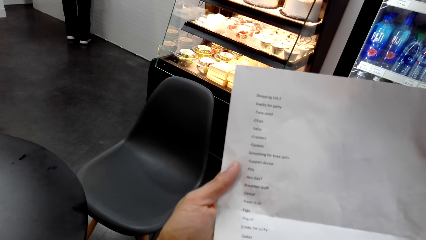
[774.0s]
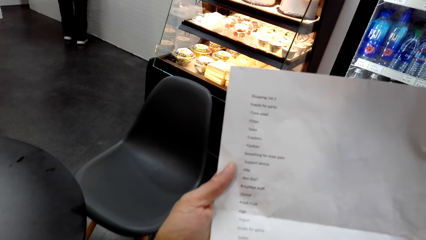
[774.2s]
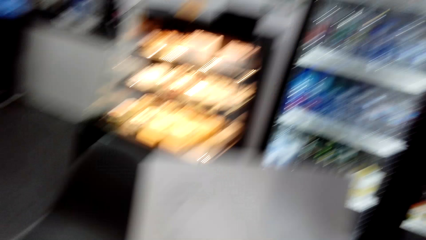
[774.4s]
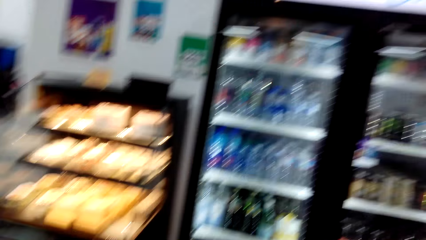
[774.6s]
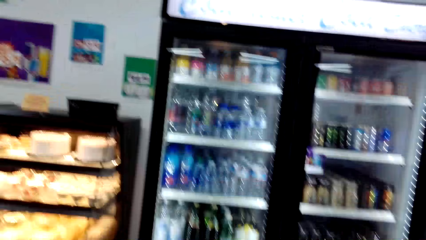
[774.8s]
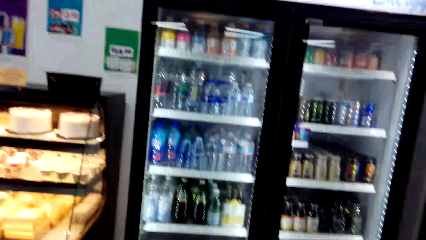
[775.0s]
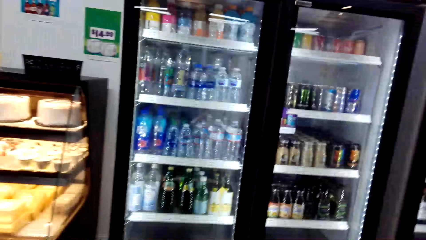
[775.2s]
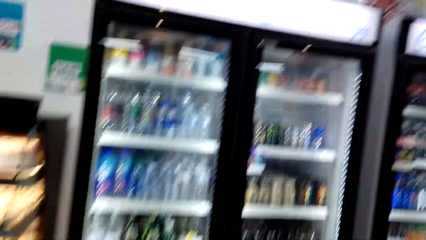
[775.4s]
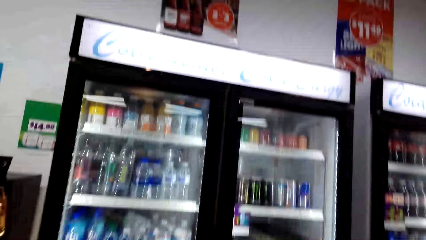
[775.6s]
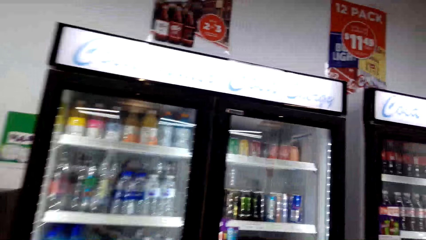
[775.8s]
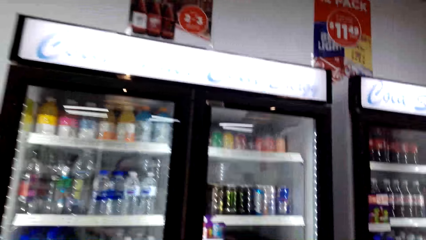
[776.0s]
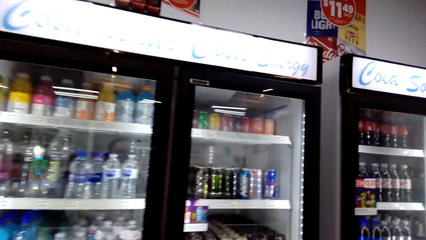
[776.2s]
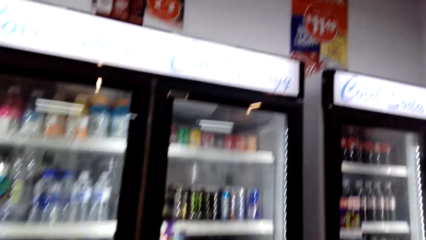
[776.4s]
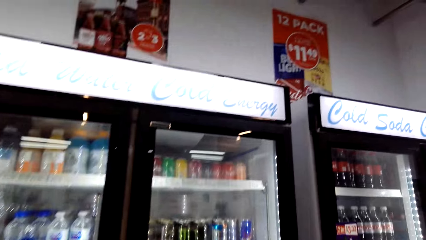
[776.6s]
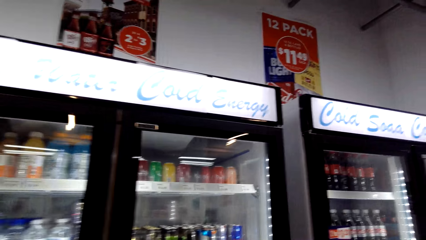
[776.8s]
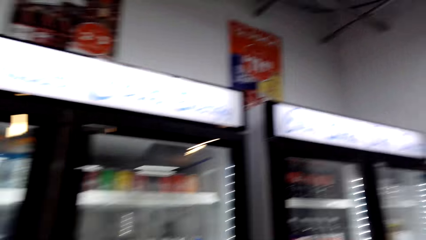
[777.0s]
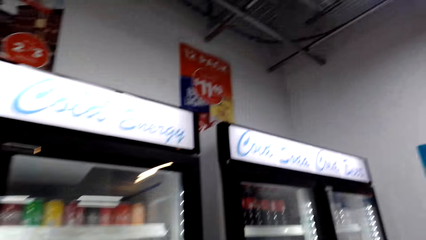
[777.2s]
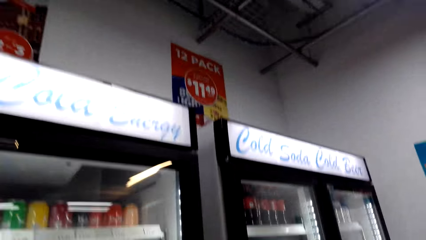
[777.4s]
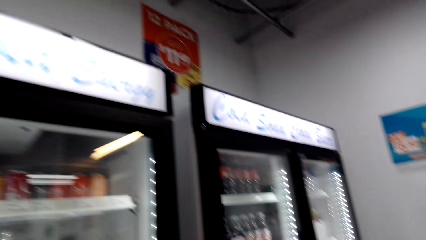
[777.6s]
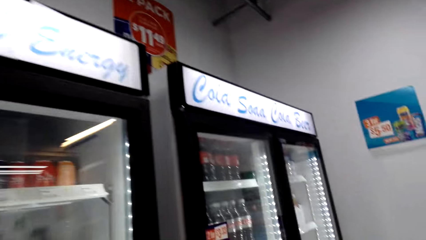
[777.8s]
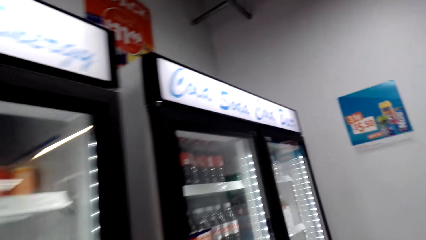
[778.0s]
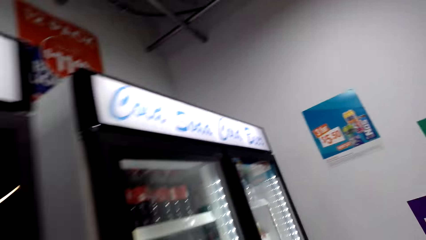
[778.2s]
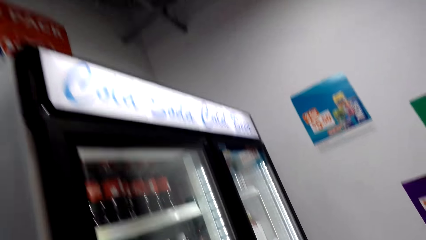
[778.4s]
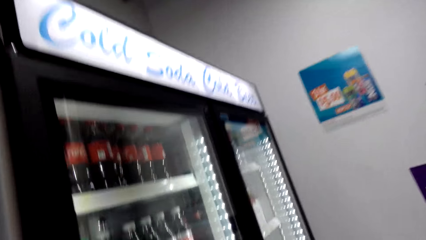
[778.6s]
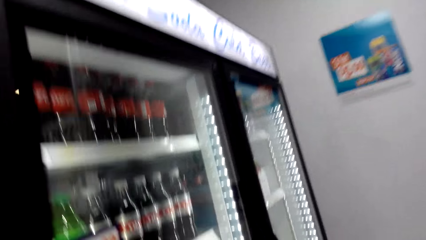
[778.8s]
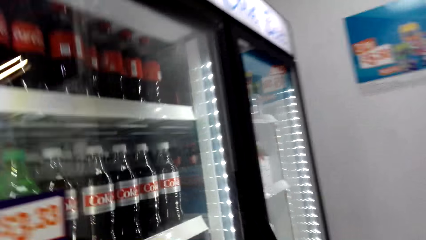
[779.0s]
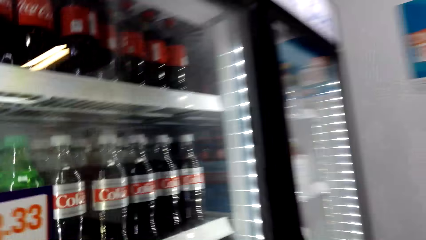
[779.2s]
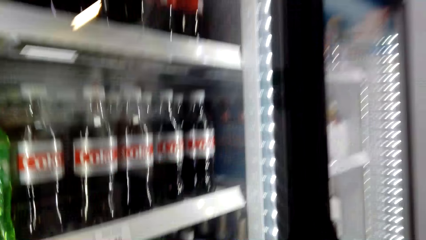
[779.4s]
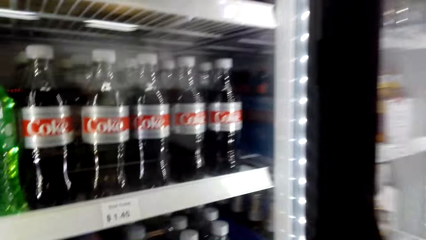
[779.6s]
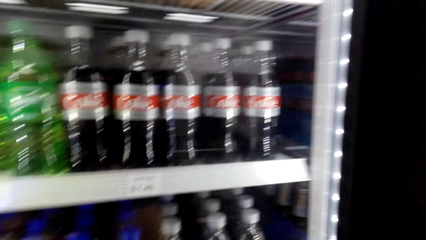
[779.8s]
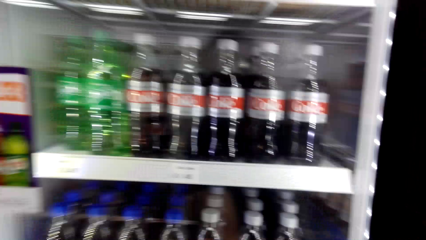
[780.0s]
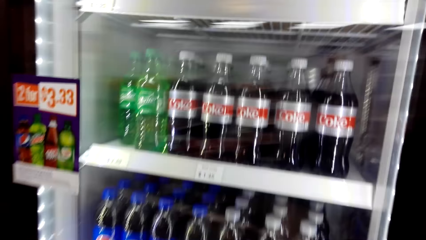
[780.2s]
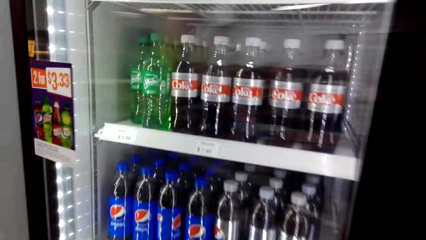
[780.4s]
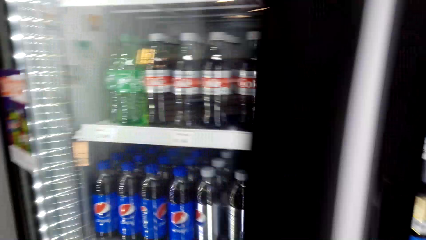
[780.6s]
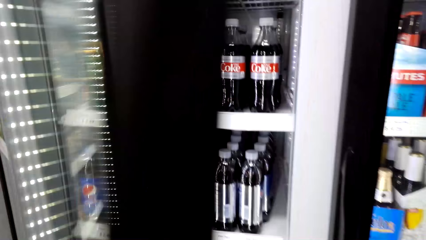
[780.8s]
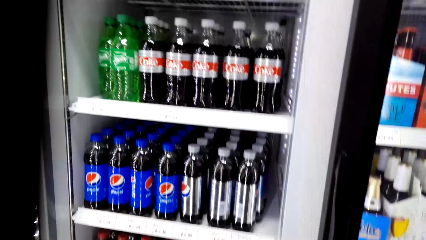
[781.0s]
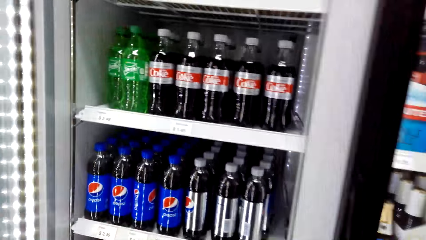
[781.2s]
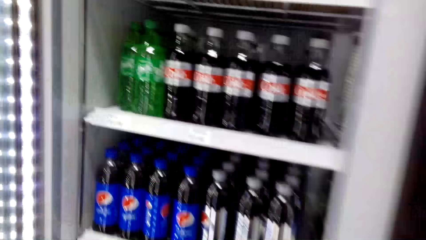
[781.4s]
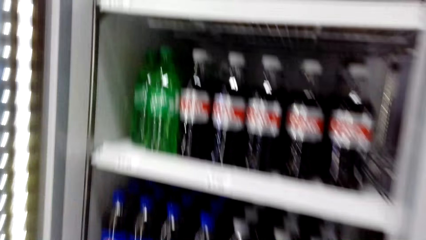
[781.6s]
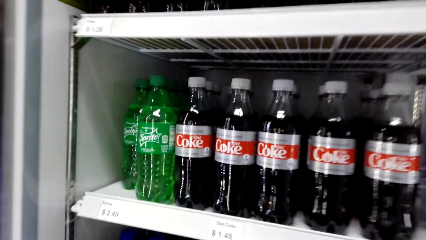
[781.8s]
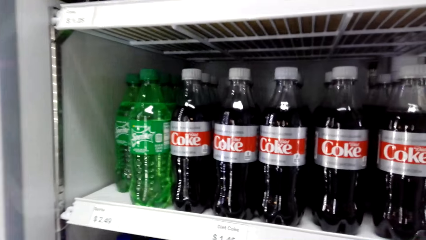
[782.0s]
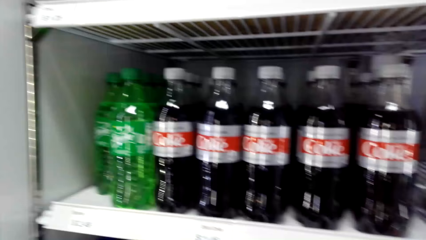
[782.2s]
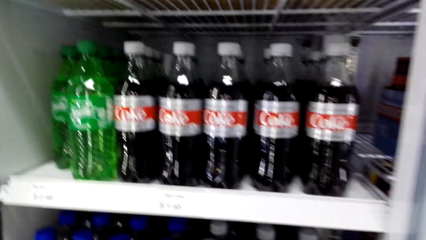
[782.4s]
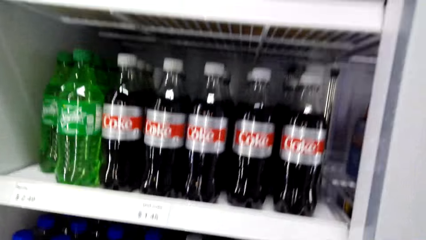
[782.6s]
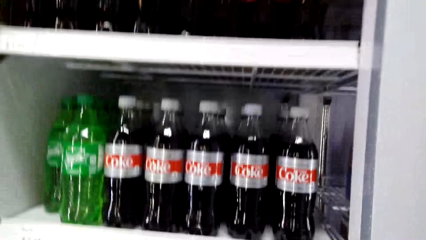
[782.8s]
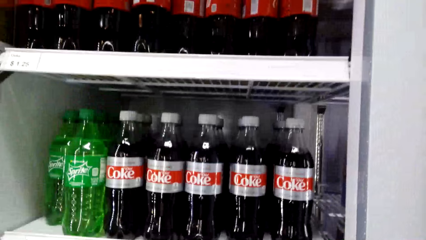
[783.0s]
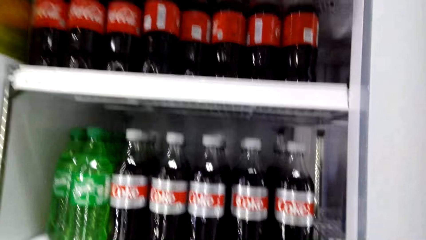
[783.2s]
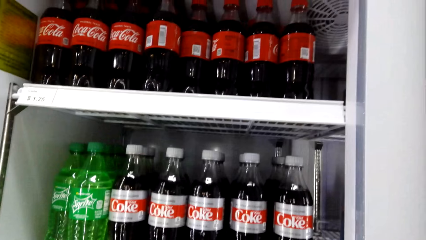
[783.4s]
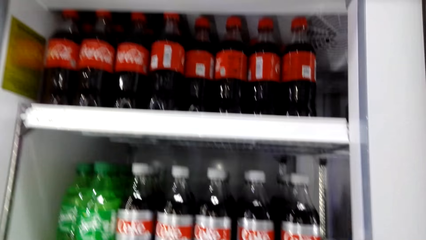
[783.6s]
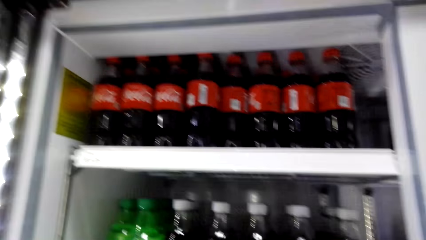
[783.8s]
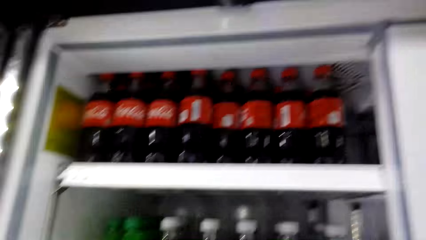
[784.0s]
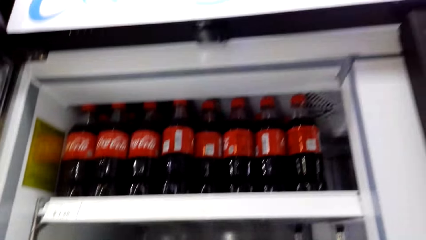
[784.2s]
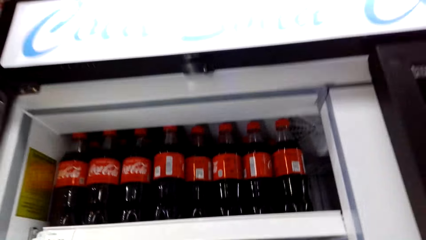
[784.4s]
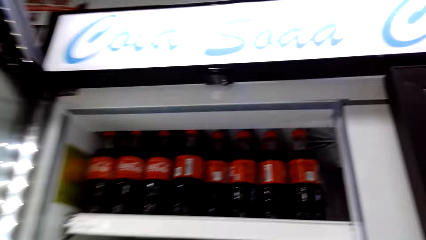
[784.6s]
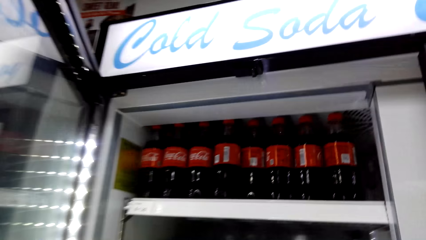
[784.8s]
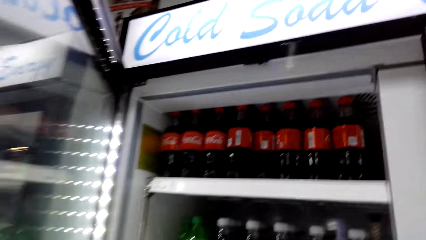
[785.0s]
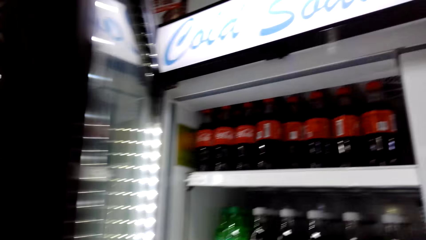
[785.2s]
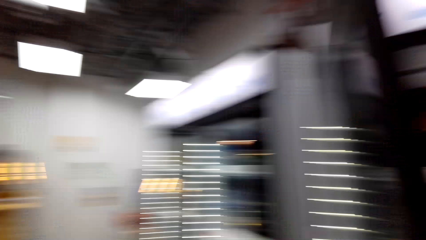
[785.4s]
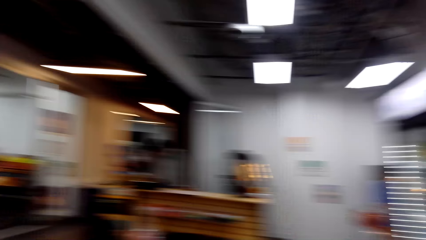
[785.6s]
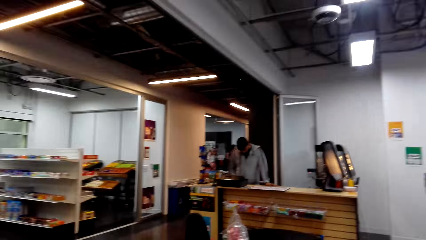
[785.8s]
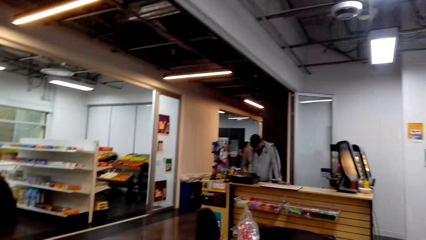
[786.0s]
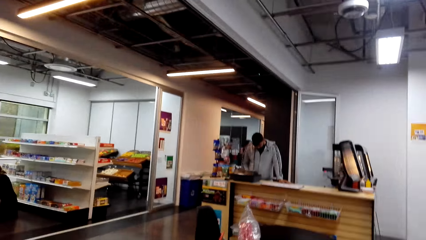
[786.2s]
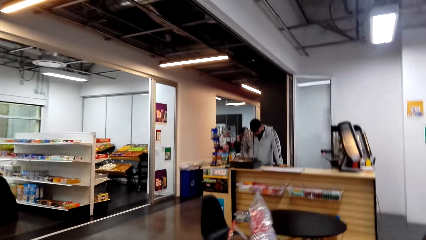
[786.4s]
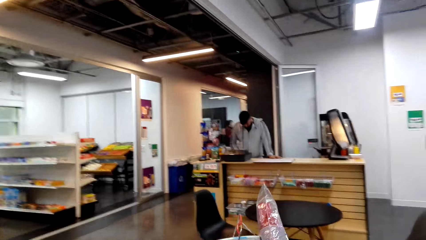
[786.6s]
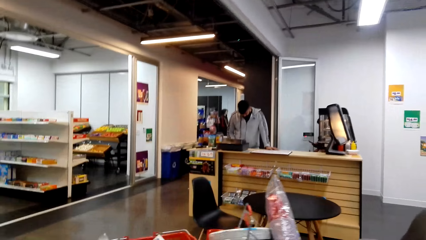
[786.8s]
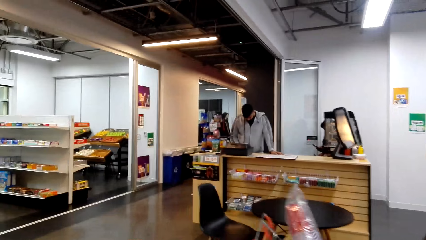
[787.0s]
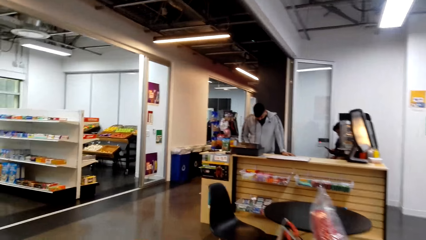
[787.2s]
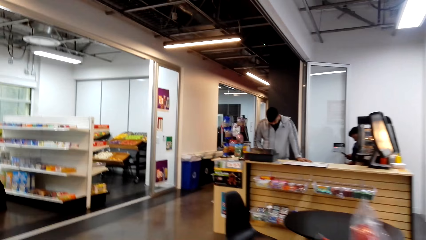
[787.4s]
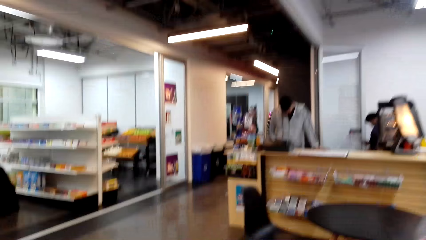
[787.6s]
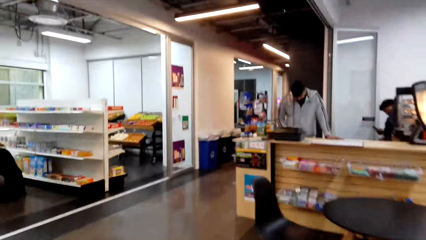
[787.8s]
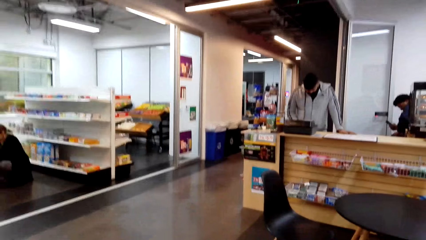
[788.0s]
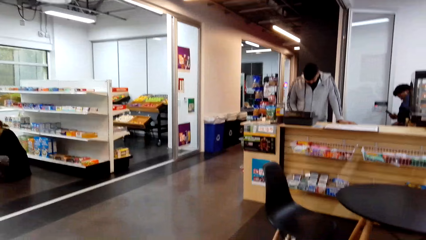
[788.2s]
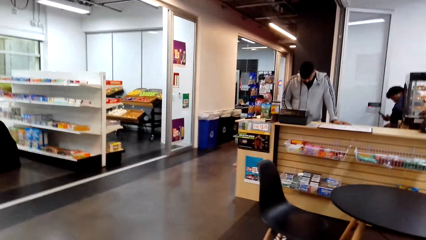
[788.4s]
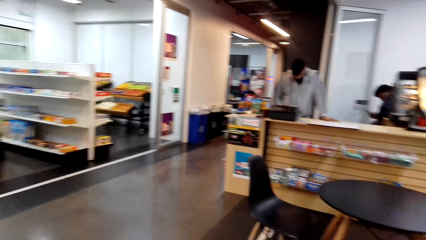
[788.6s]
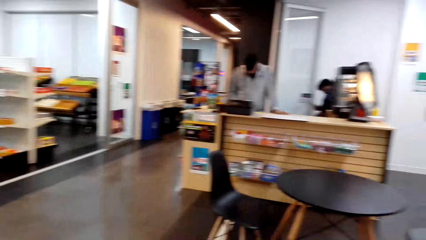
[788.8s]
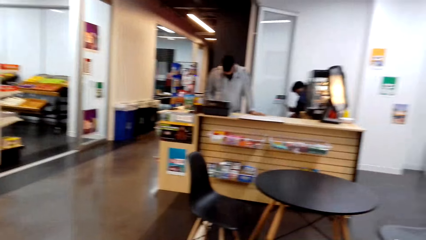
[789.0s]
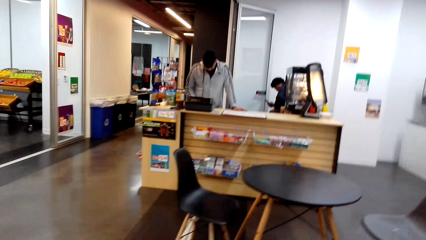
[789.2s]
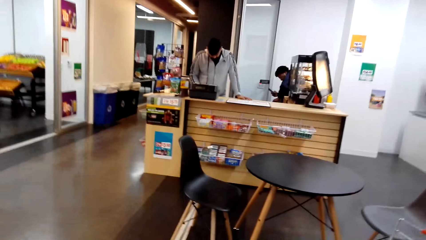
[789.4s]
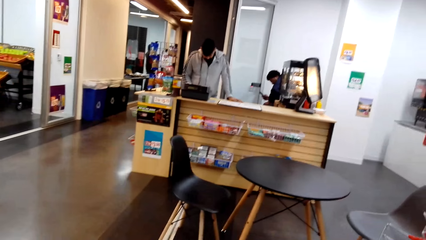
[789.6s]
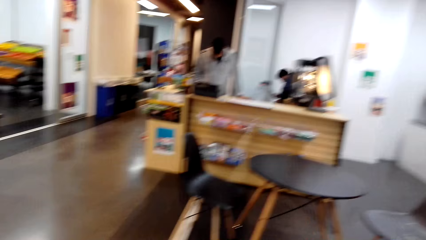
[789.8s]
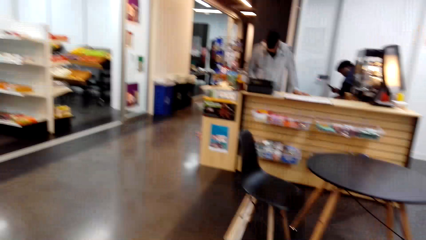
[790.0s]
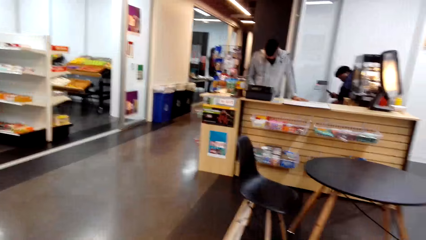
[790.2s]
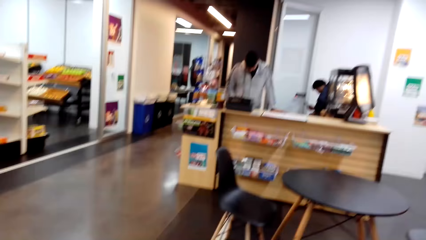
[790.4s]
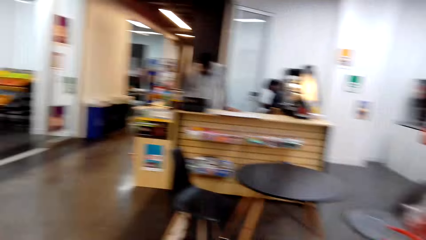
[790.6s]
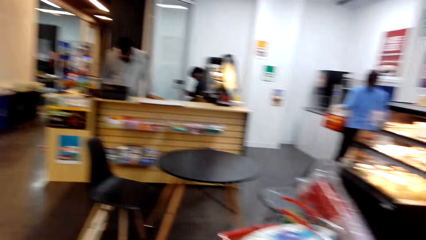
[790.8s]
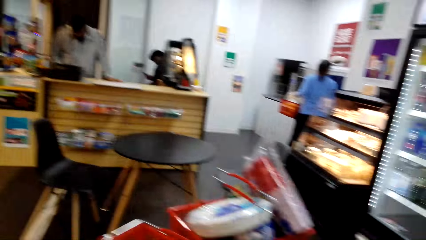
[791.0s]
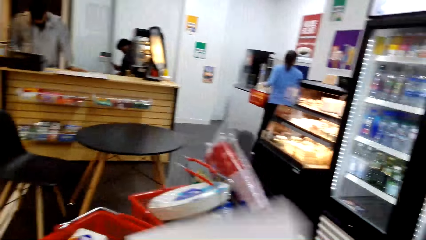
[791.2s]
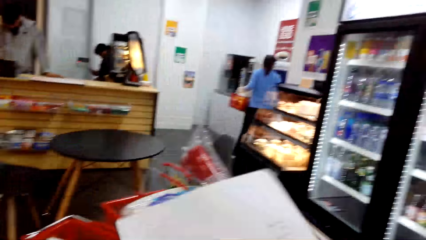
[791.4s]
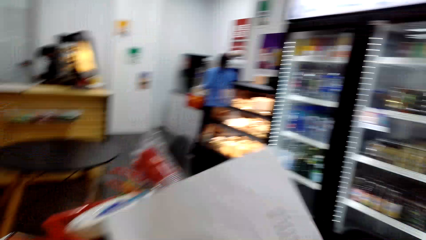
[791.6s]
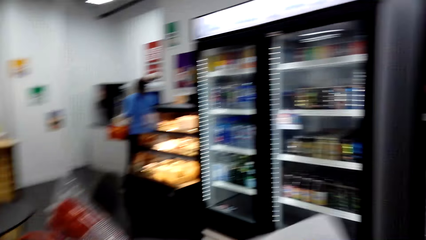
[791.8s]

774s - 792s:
The camera wearer looks around the supermarket. They open the fridge. They close the fridge. They look around the supermarket.
